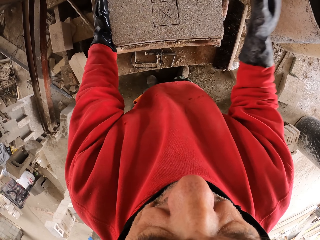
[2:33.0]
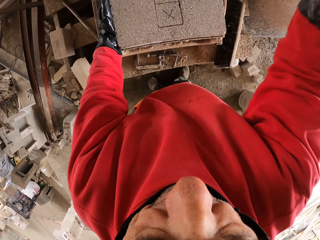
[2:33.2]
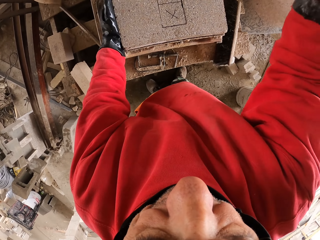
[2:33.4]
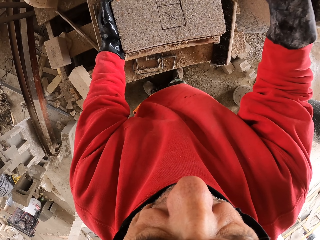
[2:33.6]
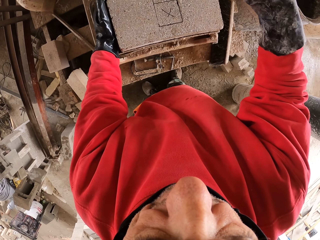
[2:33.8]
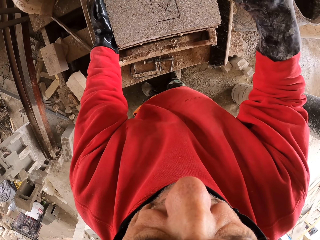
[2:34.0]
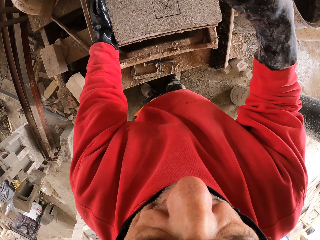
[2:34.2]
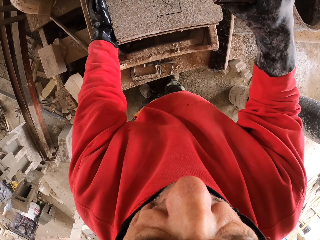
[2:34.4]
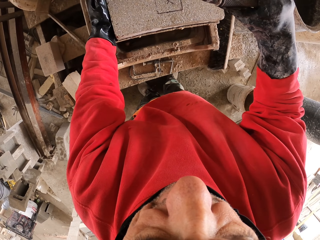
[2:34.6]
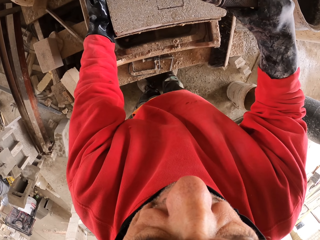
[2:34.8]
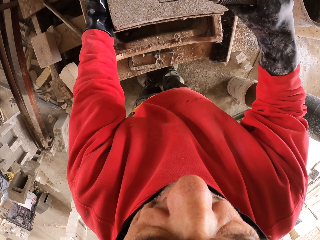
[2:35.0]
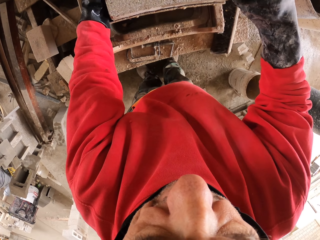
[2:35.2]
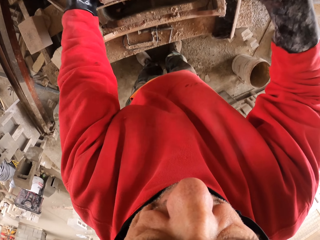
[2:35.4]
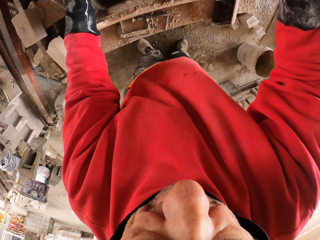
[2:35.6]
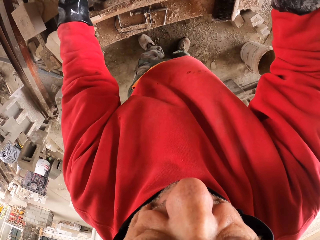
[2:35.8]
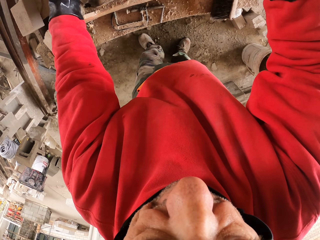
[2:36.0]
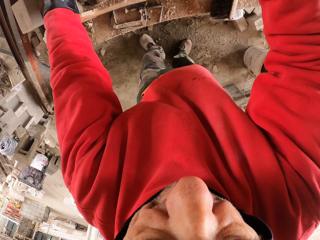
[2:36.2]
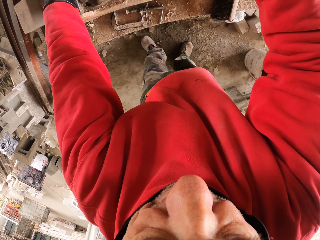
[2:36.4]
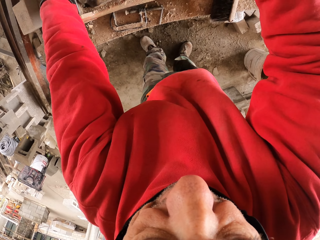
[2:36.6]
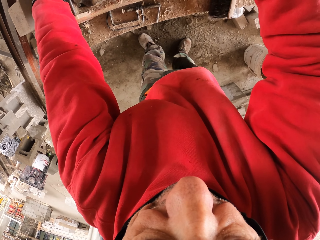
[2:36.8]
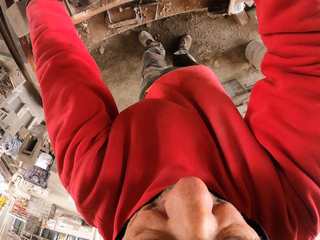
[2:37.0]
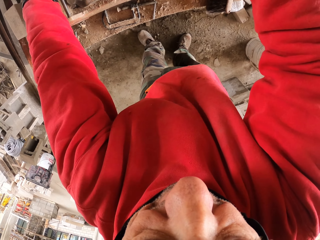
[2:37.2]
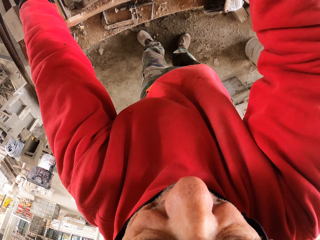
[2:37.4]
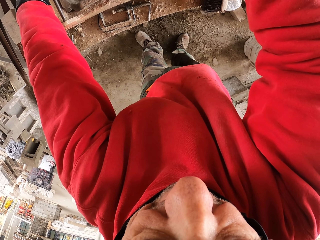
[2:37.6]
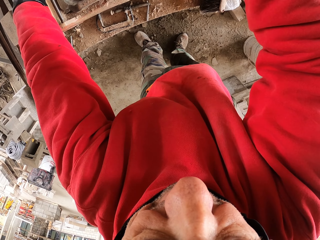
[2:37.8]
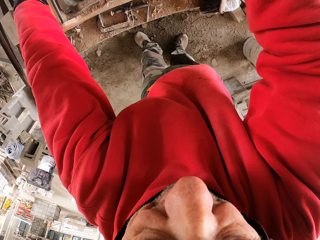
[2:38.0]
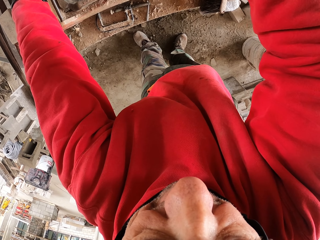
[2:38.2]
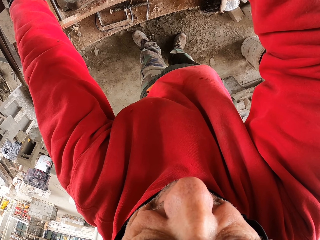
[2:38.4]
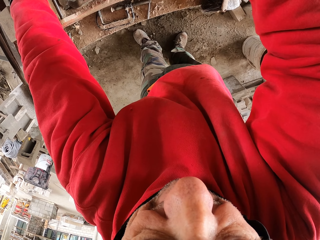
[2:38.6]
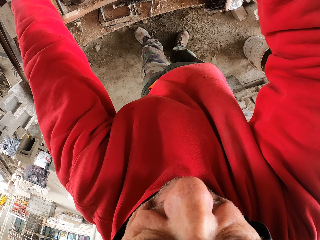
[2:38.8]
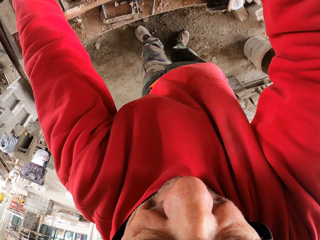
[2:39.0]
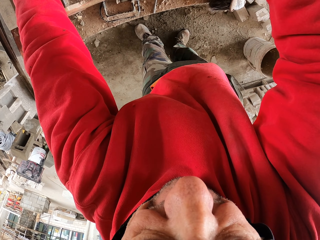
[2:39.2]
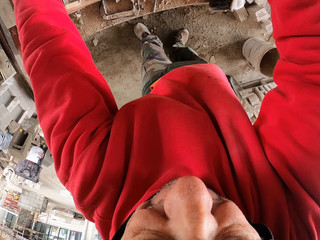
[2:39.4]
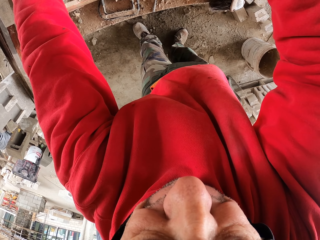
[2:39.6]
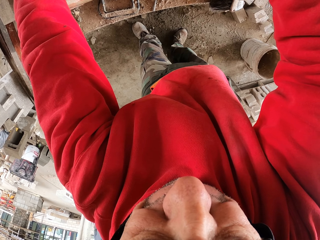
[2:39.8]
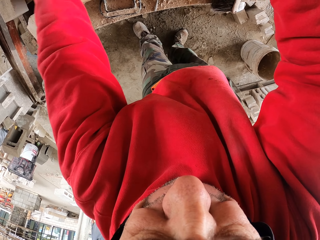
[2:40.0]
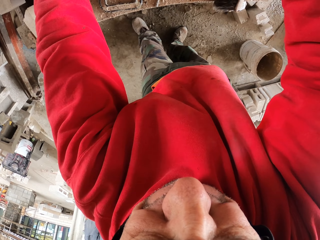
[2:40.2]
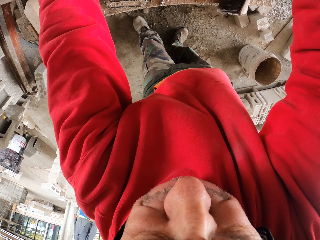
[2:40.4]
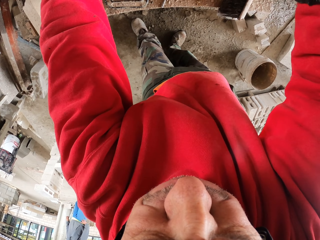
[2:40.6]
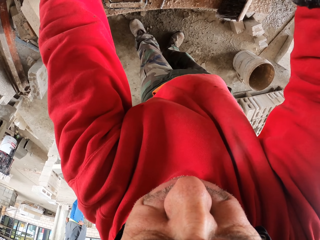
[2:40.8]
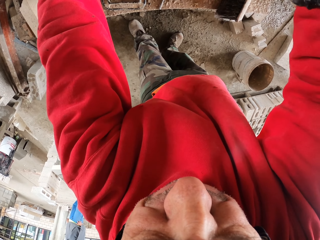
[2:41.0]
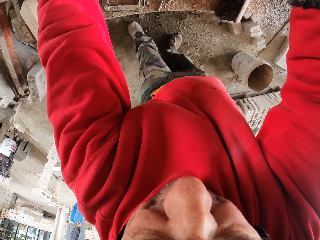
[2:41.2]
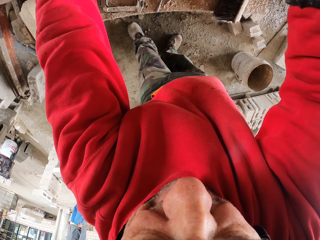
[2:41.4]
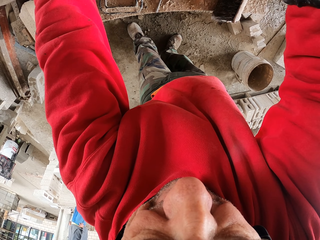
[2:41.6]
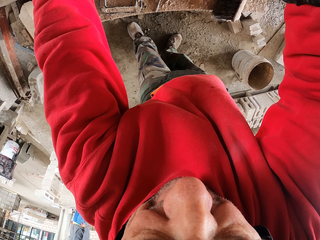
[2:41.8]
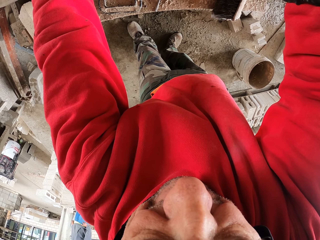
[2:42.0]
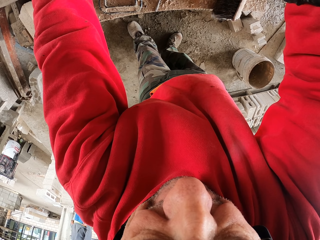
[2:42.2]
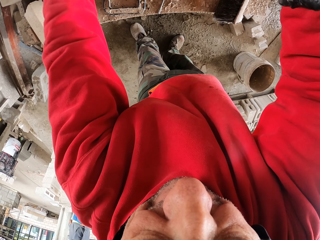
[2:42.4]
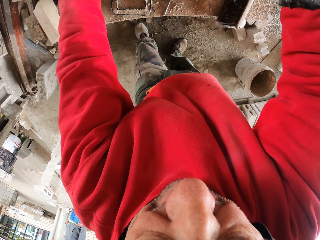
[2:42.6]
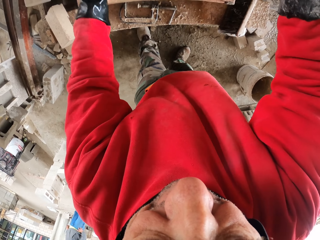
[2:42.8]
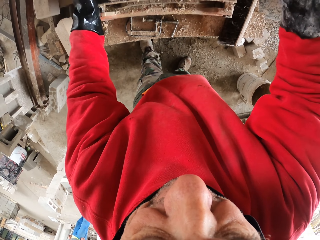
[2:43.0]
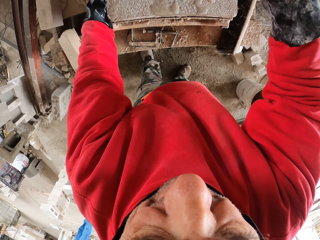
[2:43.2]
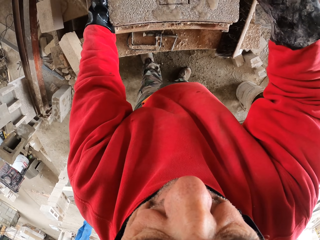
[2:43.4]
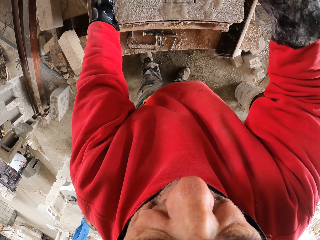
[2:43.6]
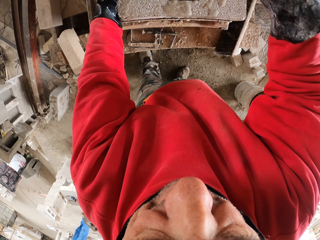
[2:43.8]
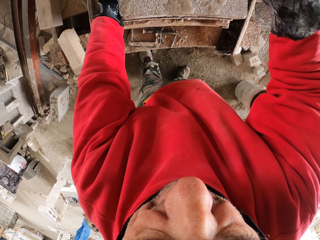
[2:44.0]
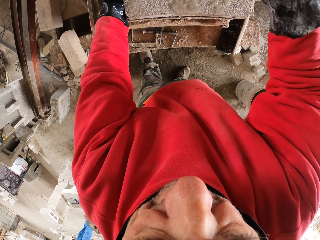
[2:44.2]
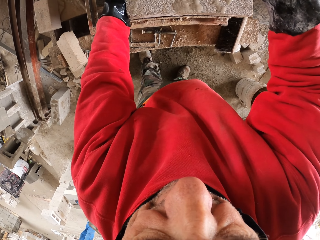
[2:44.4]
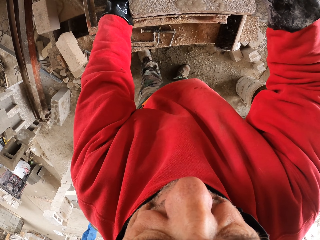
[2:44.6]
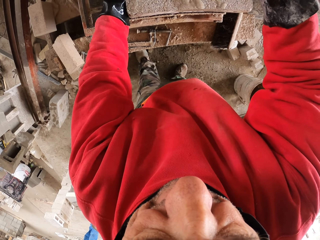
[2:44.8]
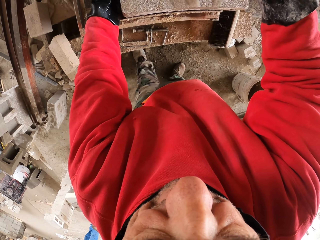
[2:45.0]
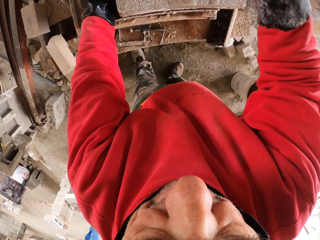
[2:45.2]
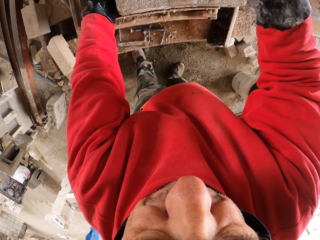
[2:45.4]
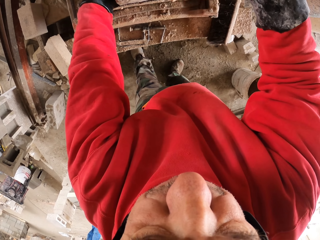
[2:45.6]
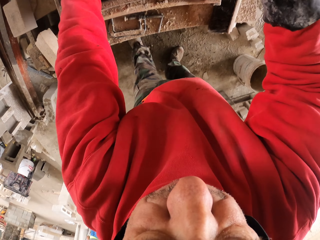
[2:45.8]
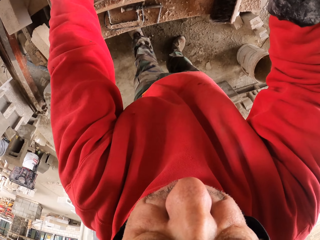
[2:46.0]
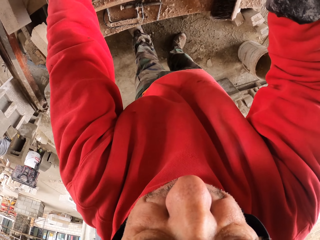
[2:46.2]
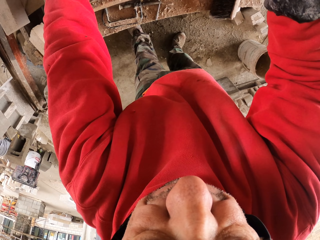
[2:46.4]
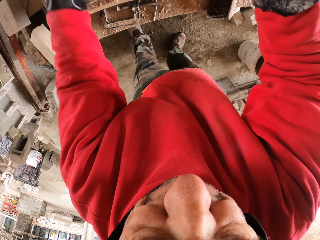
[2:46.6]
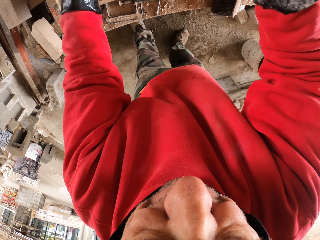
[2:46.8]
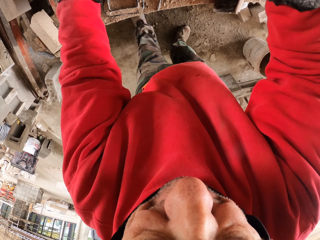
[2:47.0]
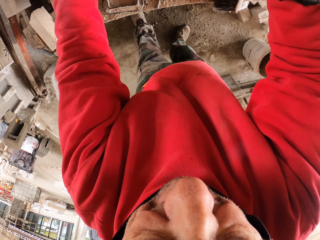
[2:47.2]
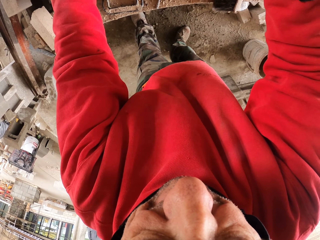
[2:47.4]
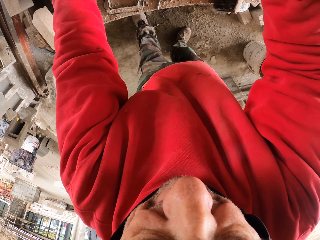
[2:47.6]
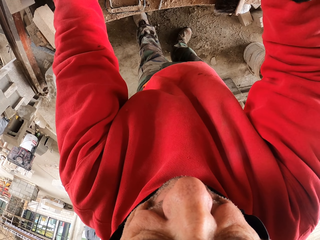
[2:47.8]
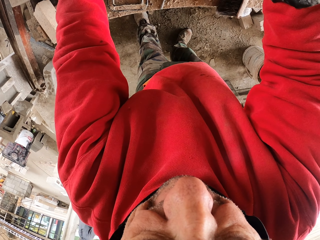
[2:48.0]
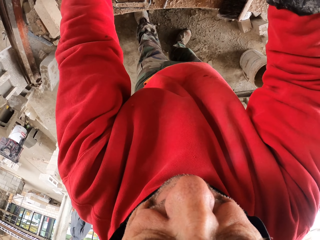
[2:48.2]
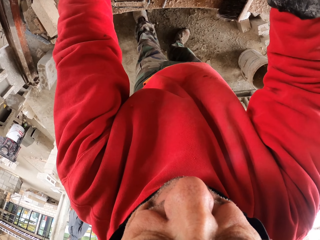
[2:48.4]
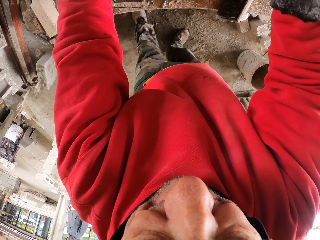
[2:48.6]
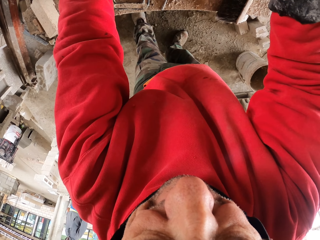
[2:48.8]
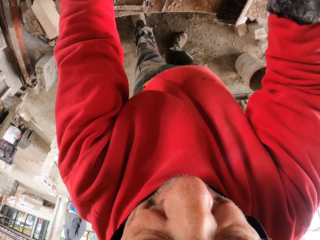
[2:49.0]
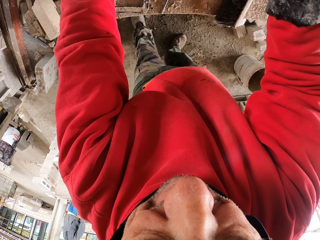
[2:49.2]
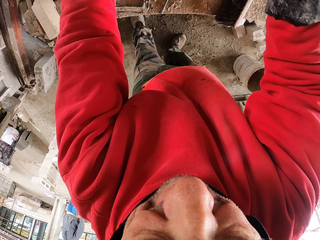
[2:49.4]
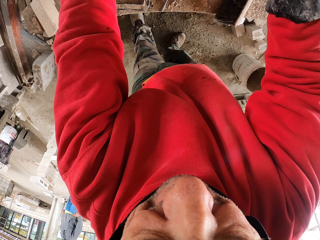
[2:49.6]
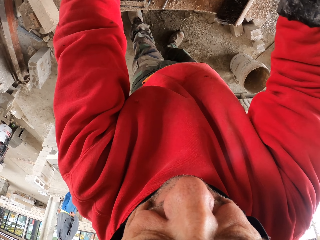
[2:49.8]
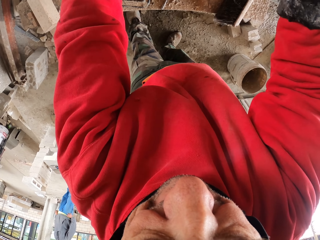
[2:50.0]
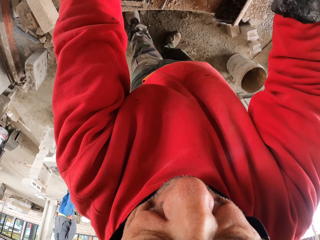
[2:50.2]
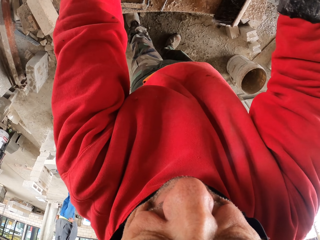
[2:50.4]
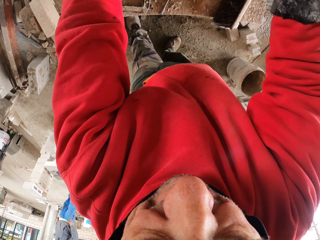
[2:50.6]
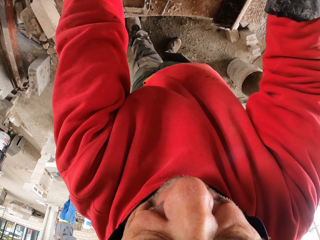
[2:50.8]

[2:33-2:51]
The camera wearer pulls the handle down, cuts the brick and touches the brick. They touch the brick and move the brick. They cut the brick and pull the handle down.

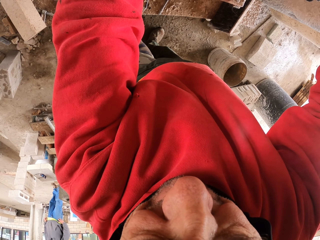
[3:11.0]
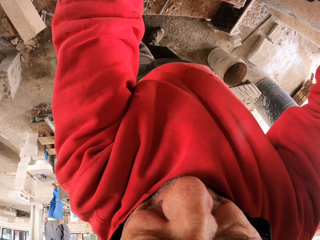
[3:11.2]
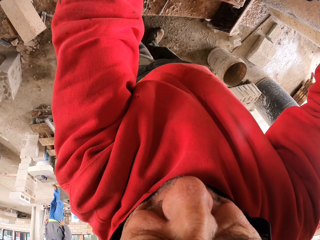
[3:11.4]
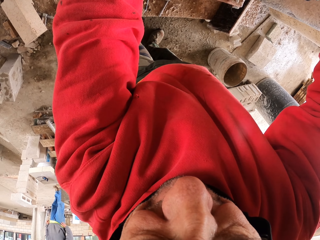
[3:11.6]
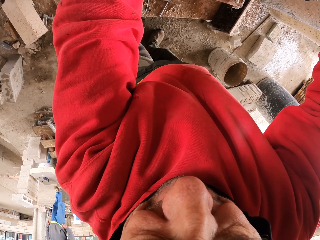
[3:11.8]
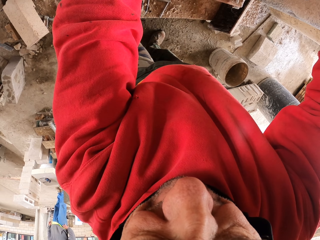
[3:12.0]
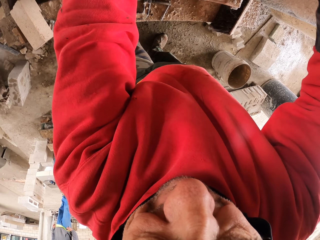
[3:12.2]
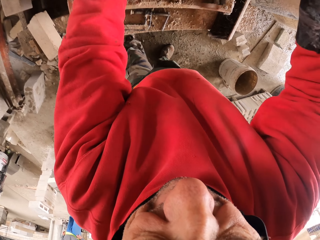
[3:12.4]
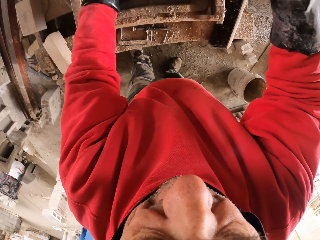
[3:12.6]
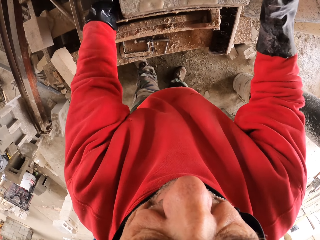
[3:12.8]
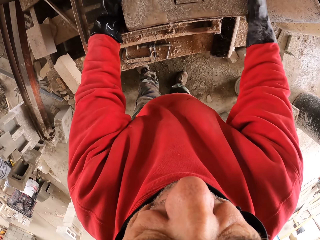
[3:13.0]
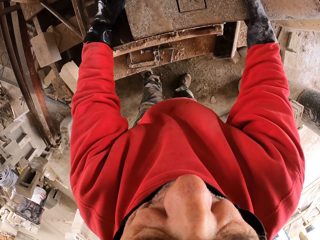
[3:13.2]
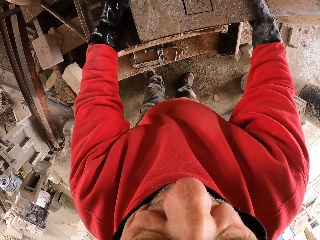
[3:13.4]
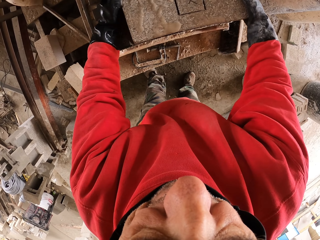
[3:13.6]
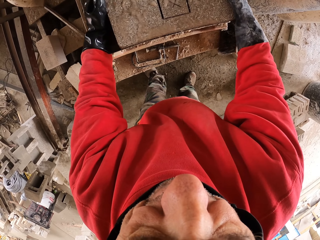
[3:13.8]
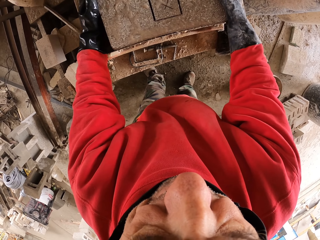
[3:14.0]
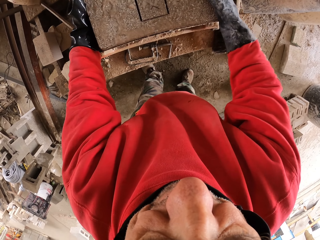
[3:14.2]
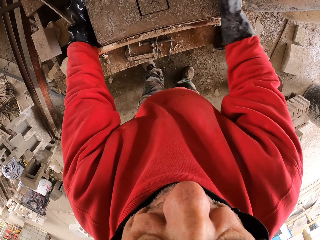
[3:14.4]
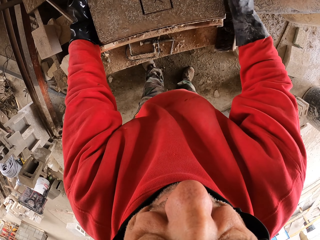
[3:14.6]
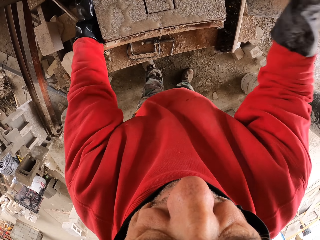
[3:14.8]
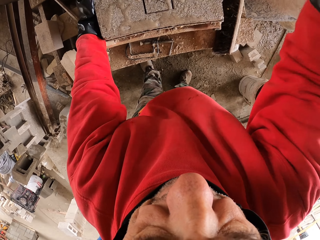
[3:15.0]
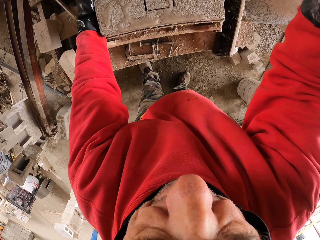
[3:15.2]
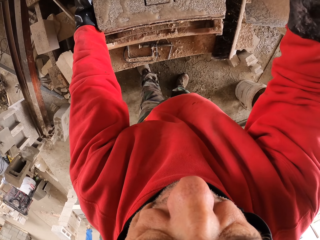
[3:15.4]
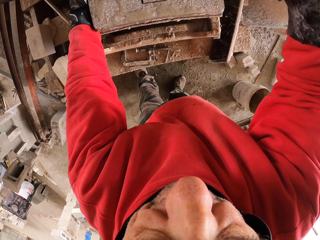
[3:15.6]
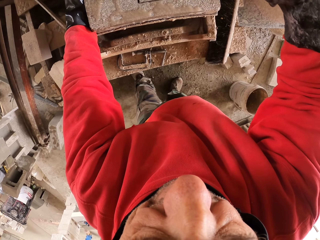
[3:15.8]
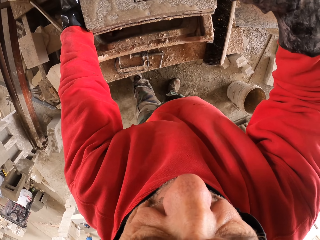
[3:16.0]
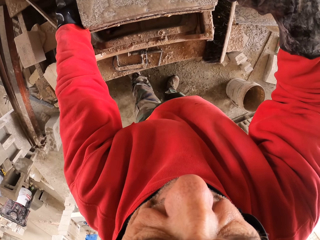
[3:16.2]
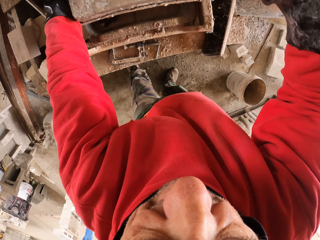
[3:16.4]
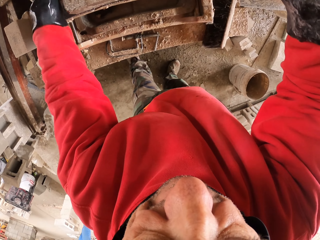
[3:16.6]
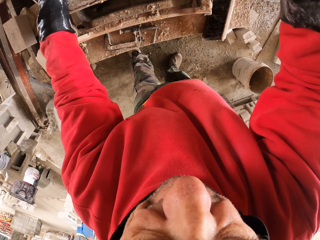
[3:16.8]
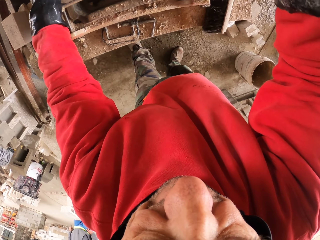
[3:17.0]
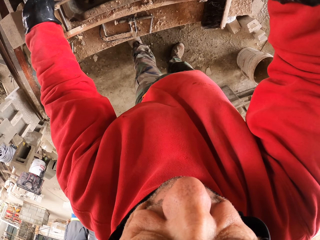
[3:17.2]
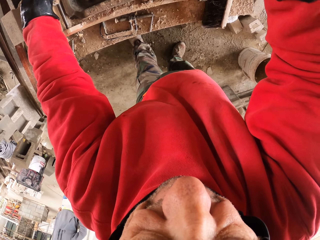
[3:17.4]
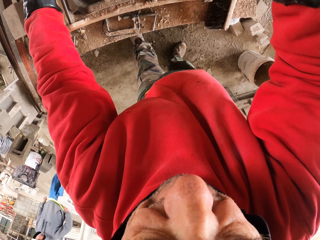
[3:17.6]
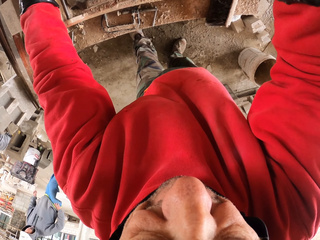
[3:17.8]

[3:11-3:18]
The camera wearer touches the brick. They adjust the brick. They move the brick. They touch the brick and pull the handle down. They cut the brick.
